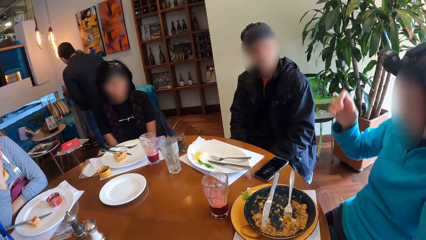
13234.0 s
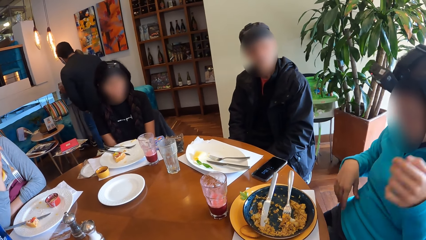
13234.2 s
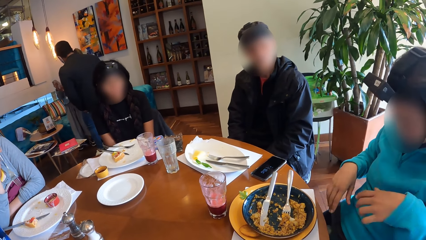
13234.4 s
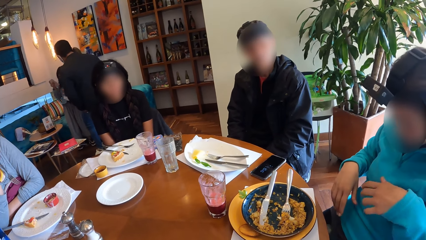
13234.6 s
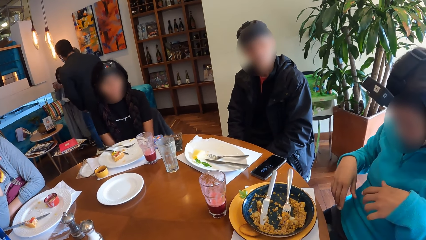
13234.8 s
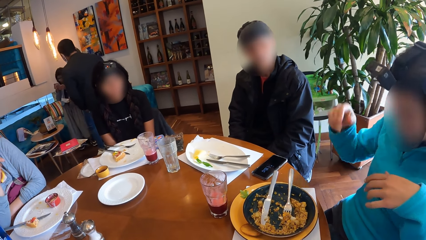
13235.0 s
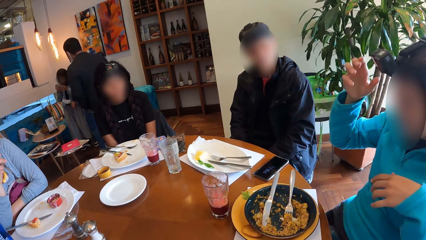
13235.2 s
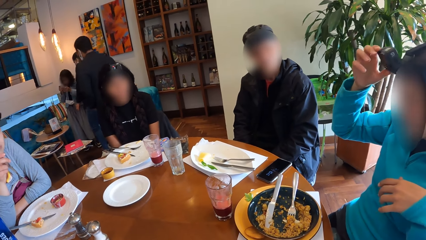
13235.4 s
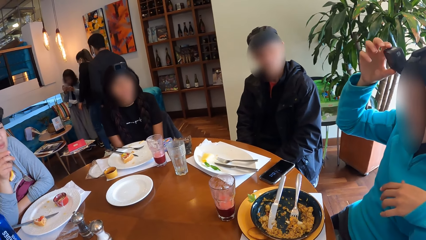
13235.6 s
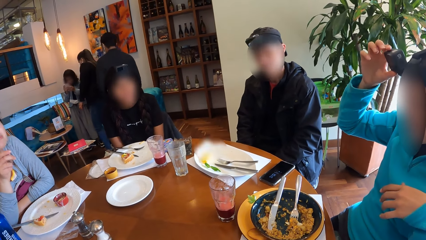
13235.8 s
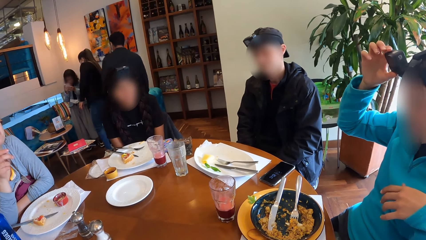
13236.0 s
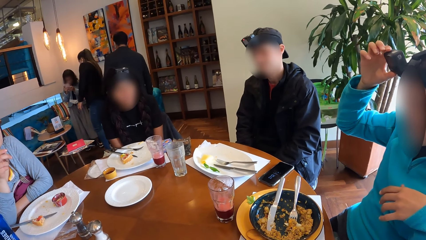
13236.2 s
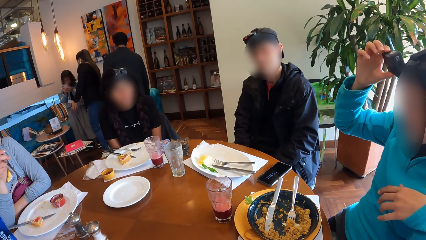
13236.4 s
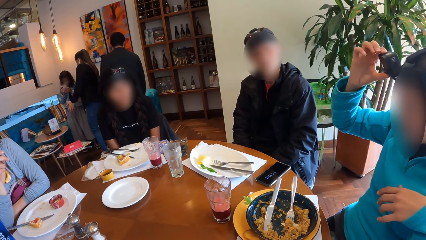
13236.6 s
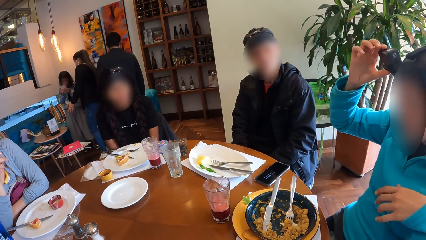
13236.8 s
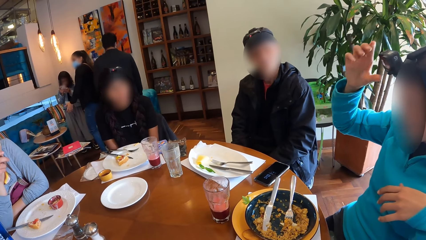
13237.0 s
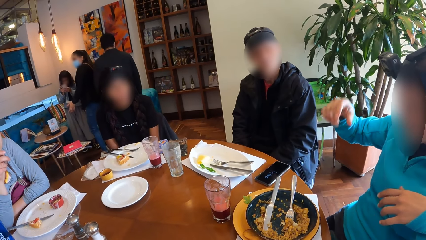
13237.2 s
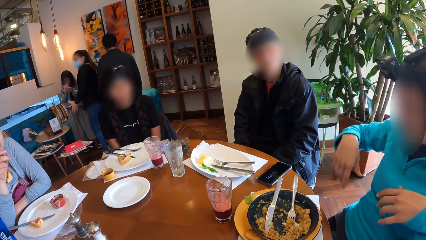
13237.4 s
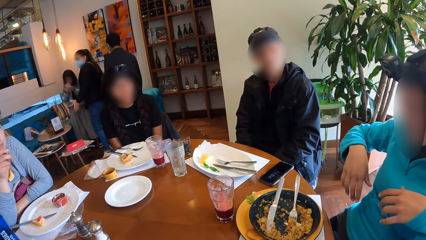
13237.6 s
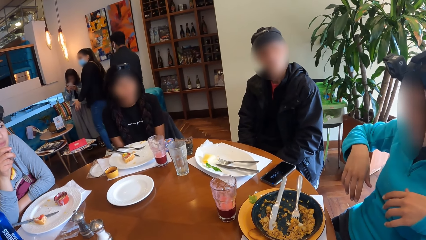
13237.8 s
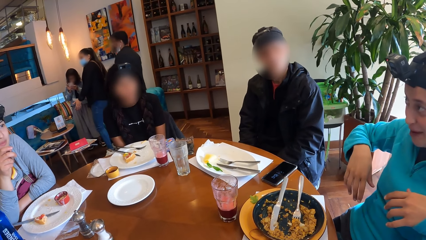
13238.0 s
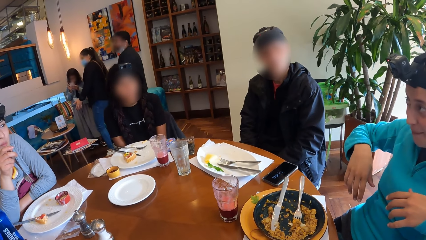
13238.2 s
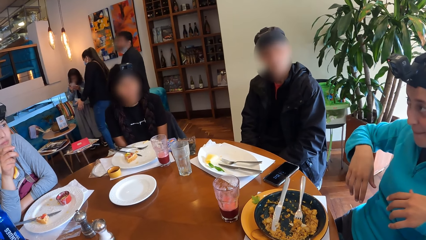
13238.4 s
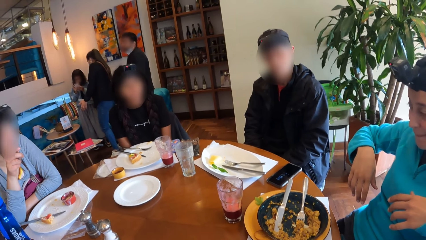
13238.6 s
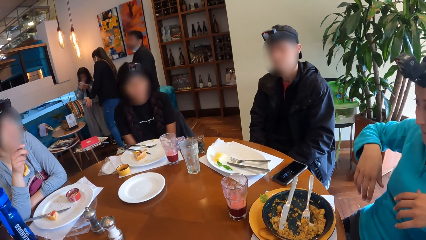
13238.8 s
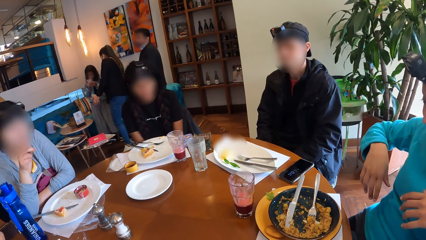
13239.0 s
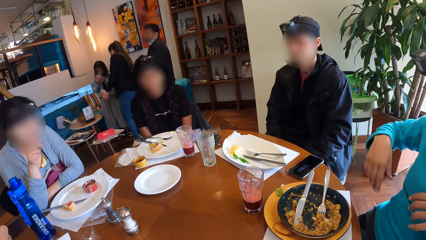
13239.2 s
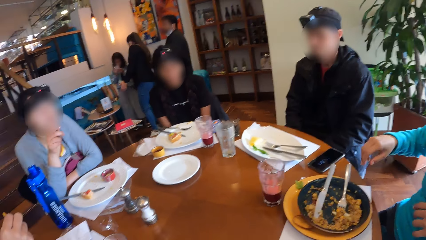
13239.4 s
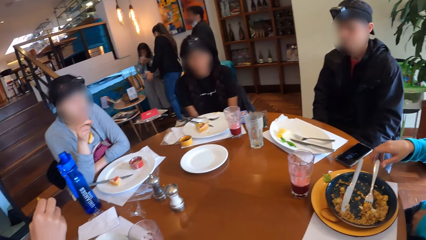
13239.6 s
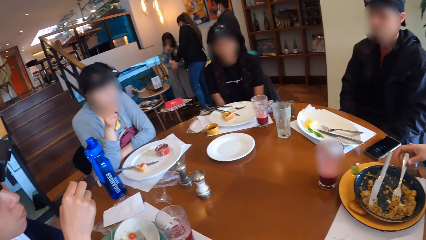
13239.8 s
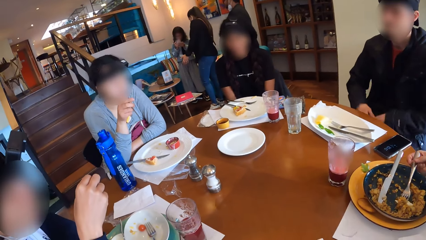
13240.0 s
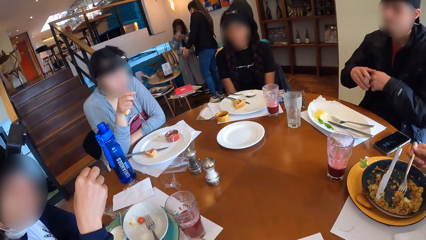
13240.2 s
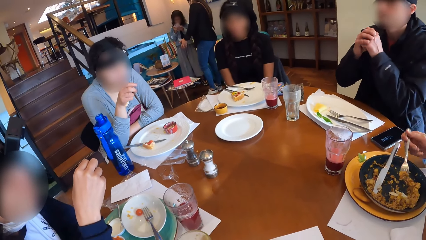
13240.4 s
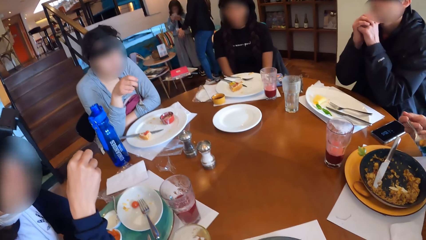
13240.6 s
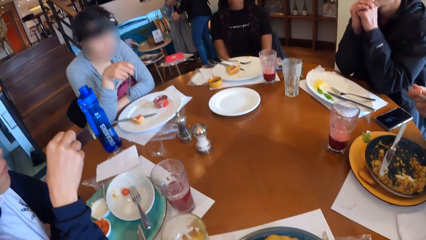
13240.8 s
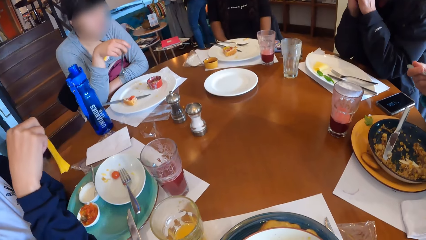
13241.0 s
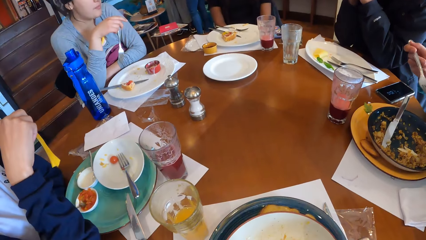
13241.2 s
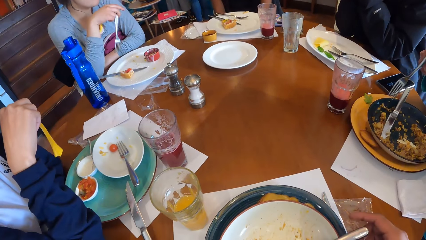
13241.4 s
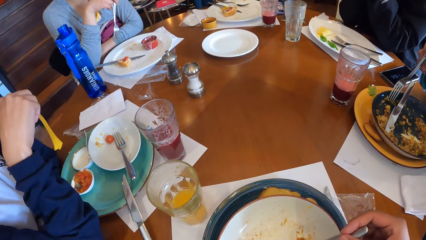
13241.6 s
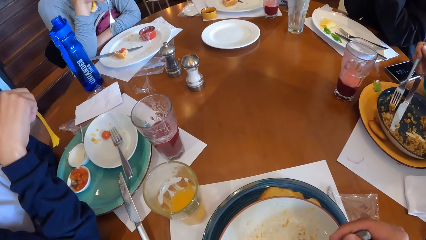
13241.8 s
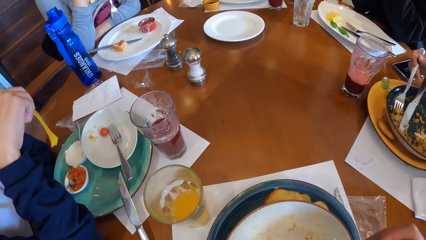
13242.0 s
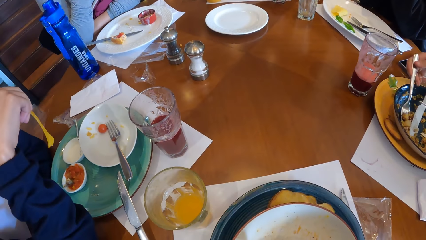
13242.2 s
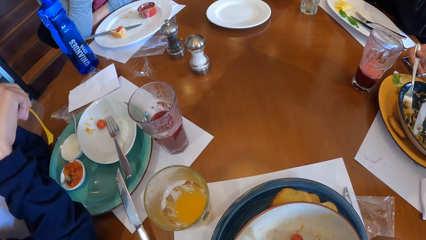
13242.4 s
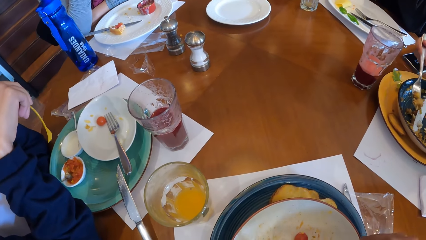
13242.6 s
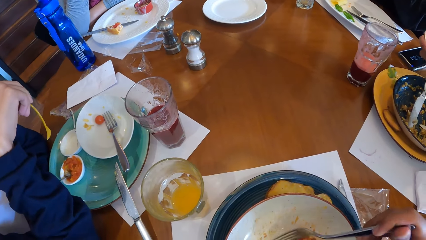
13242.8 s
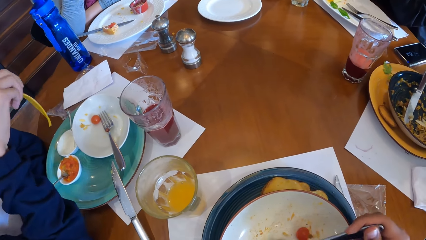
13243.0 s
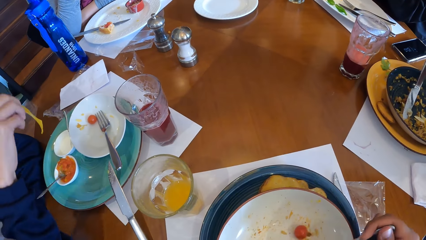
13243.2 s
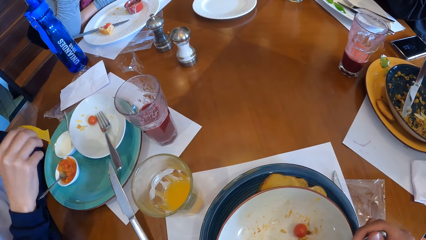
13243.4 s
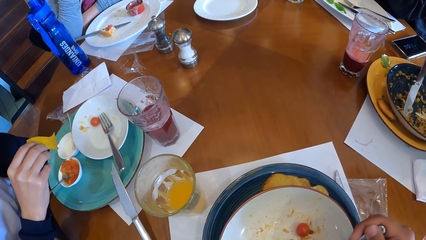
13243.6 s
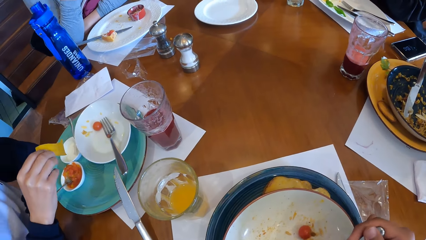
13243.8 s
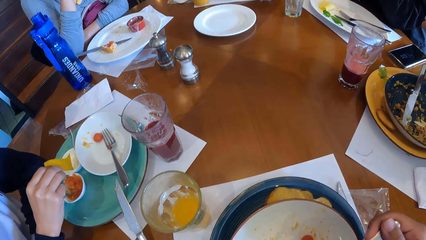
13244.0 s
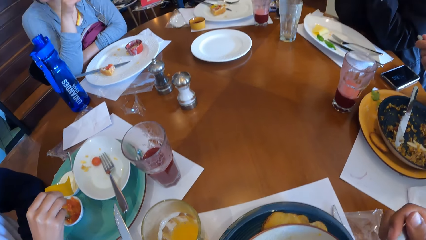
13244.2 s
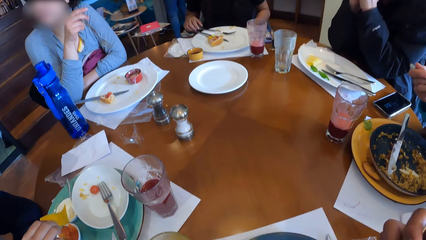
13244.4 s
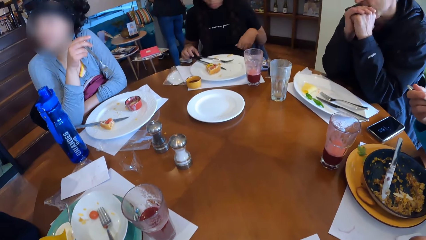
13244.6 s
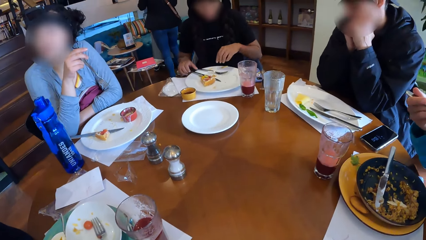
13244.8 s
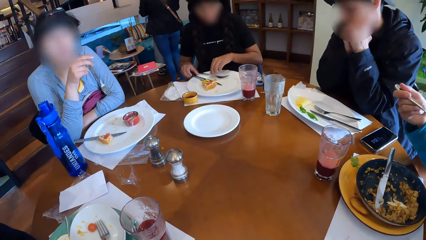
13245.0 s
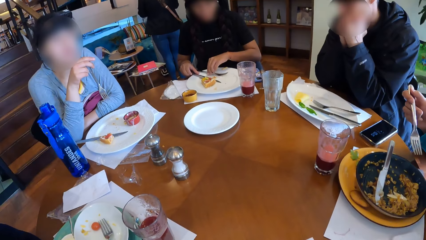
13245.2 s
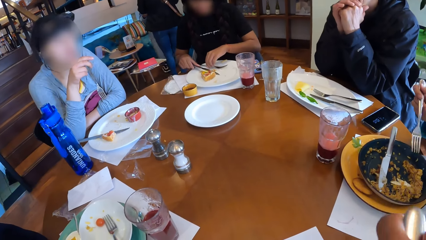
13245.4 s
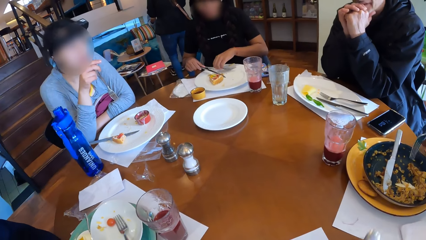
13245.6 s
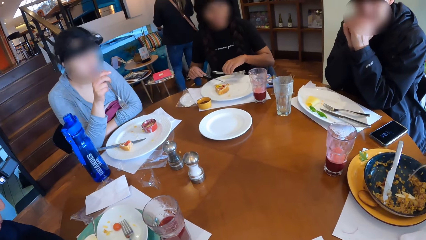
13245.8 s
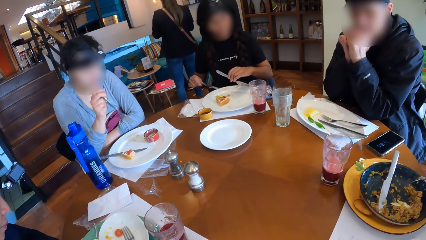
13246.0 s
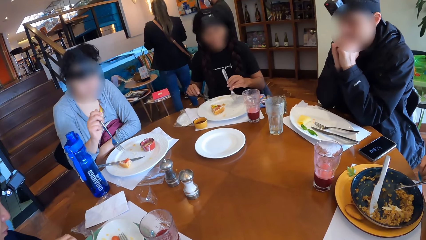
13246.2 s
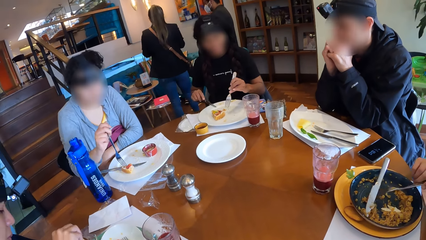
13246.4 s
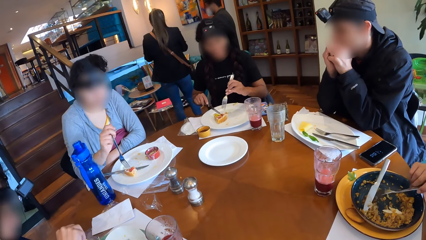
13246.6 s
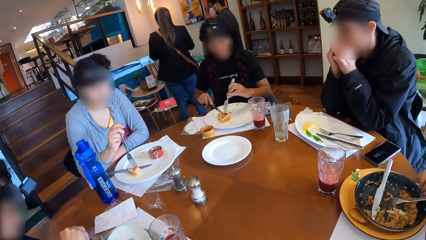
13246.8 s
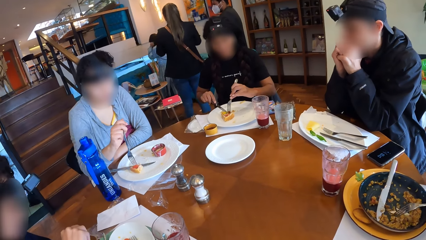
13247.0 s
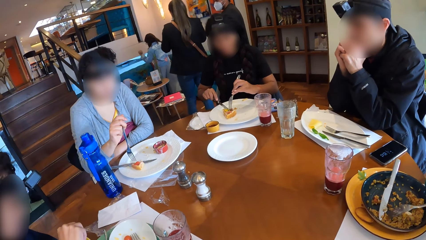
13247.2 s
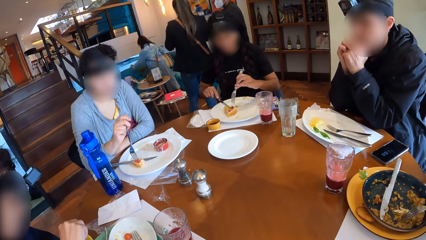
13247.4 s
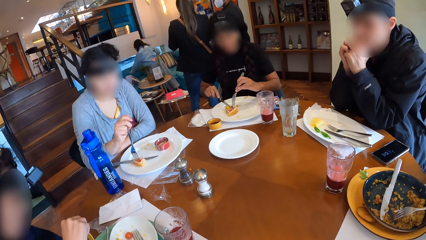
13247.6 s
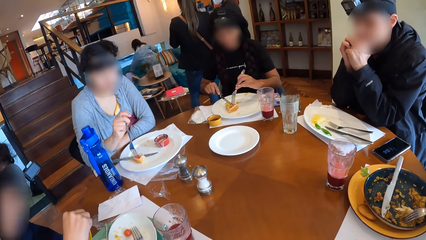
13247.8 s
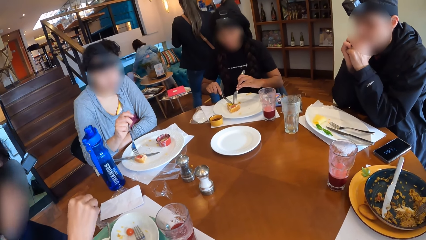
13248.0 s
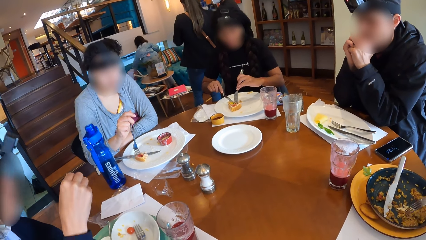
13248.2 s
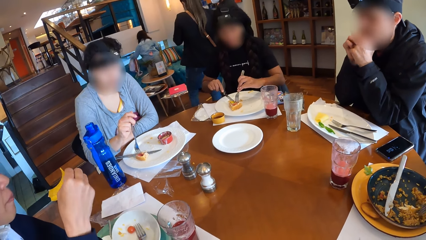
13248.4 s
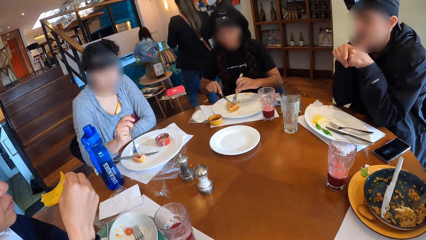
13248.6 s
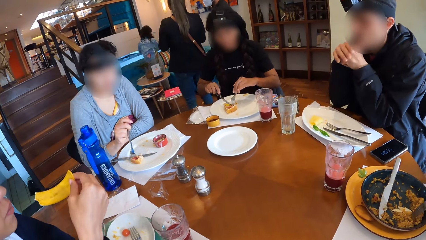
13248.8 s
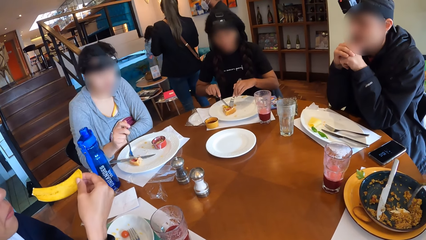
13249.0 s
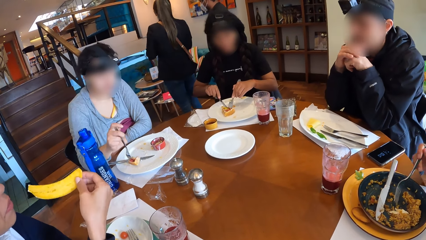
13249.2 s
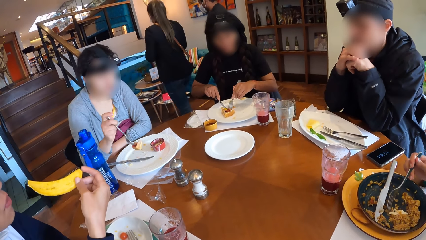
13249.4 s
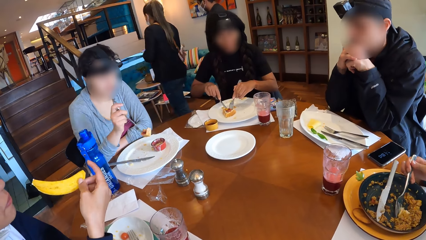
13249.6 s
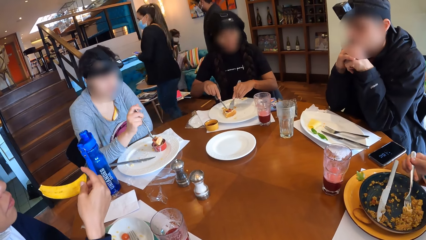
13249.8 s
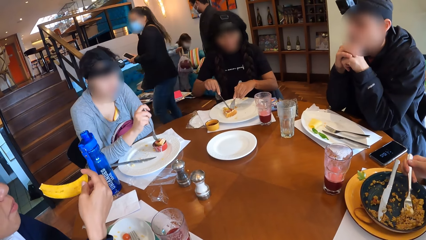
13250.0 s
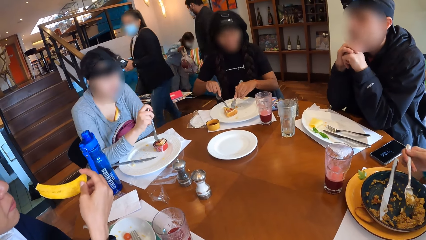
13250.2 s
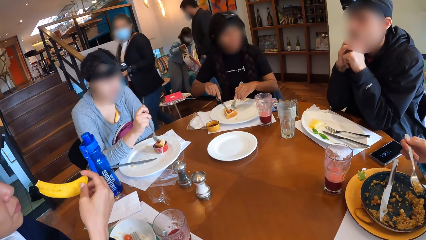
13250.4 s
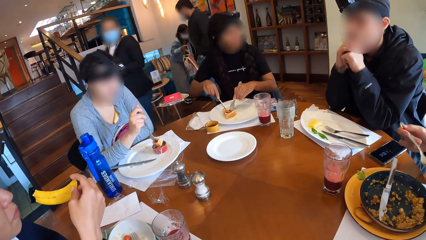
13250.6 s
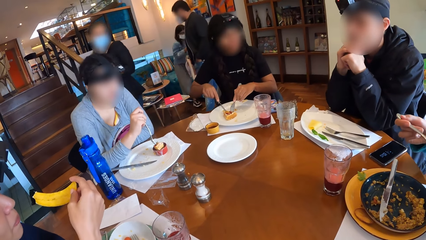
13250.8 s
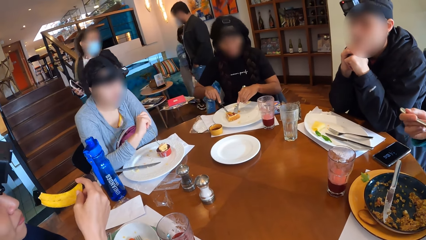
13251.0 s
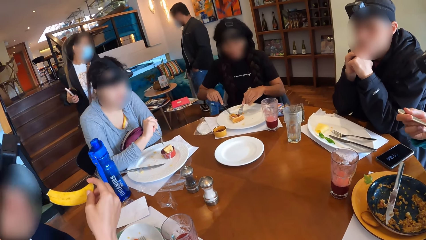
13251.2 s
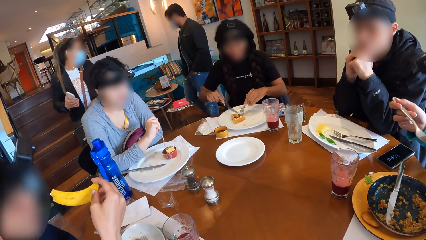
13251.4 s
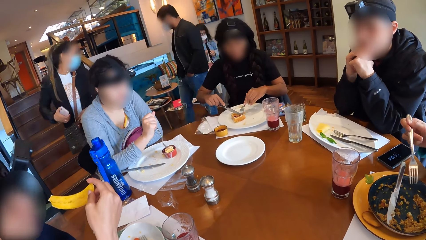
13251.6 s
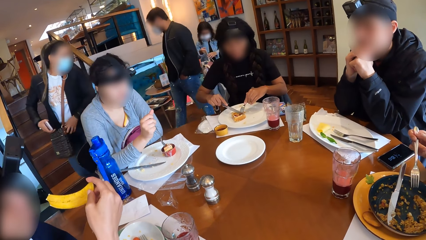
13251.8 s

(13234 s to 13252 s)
A woman picks up the fork from the plate with her right hand. A man places both hands on the table. The camera wearer picks up the fork from the plate on the table with his right hand. The woman picks some porridge from the plate with the fork in her right hand. The camera wearer picks some porridge from the plate with the fork in his right hand. He eats food from the fork in his right hand. Another woman dips the slice of chips into the plate of sour cream with her right hand. A third woman picks up the knife from the plate with her right hand and picks up the fork from the plate with her left hand. The second woman picks up the knife from the plate on the table with her left hand and picks up the fork from the plate on the table with her right hand. A fourth woman takes waffles from the plate on the table with the fork in her right hand. The second woman takes the waffles from the plate on the table with the fork in her left hand. Another man takes Chinese fried rice from the plate on the table with the fork in his right hand. The fourth woman inserts the waffles into a container of sauce on the table with the fork in her right hand.
